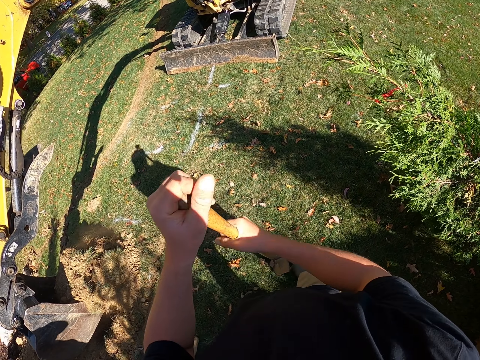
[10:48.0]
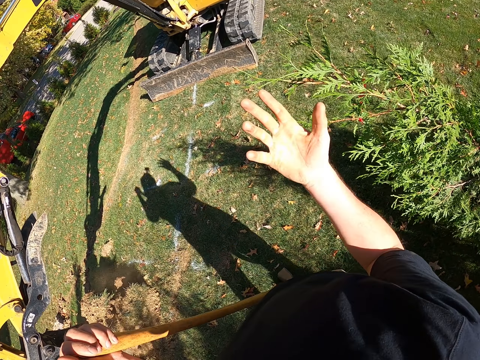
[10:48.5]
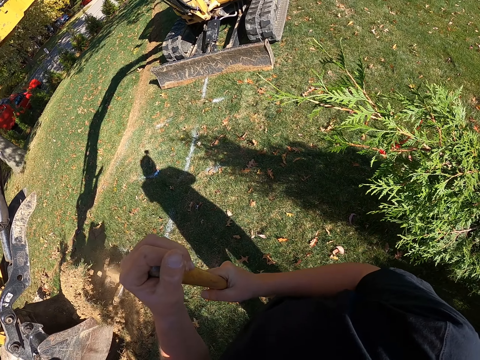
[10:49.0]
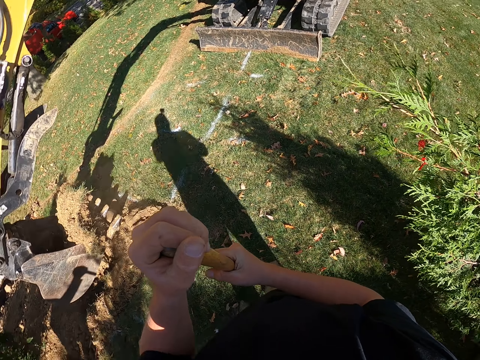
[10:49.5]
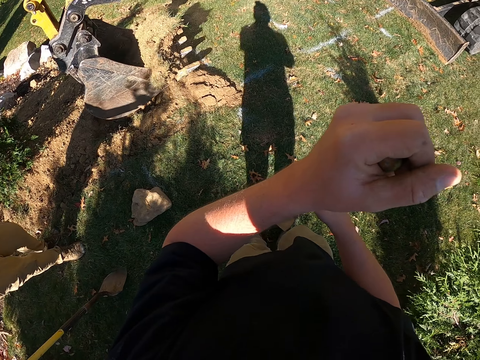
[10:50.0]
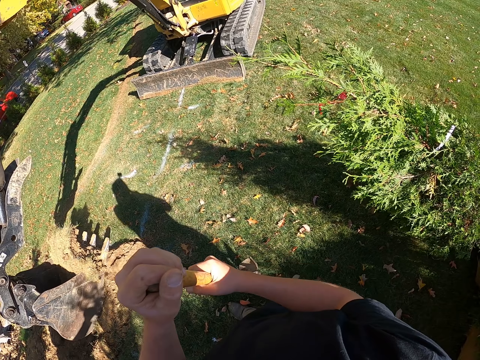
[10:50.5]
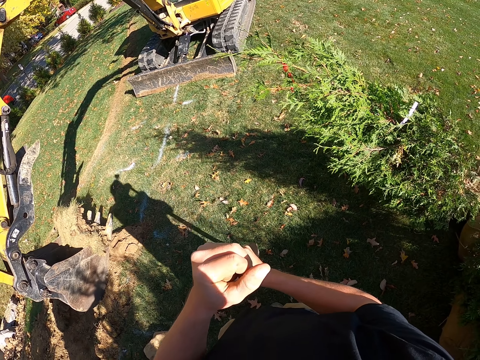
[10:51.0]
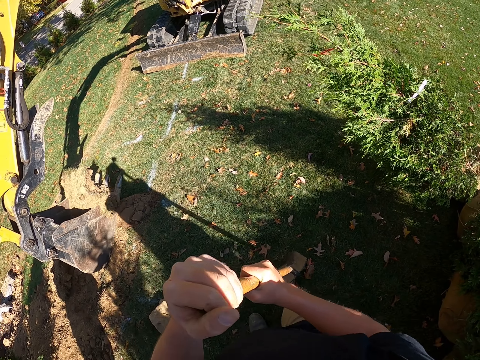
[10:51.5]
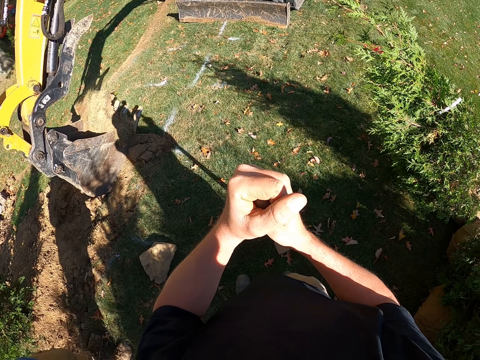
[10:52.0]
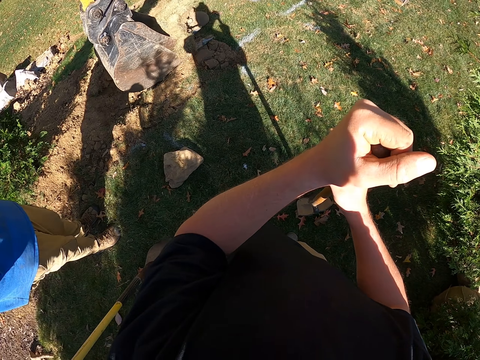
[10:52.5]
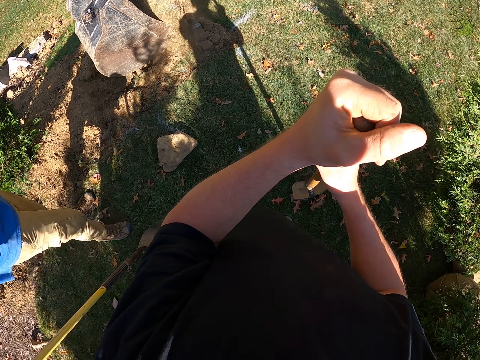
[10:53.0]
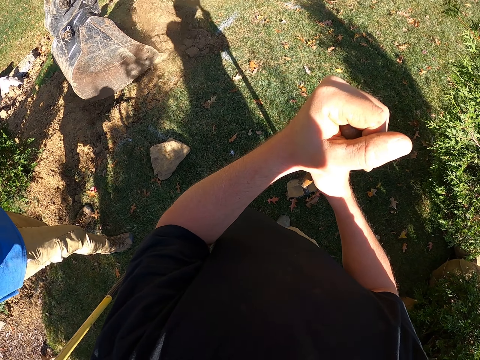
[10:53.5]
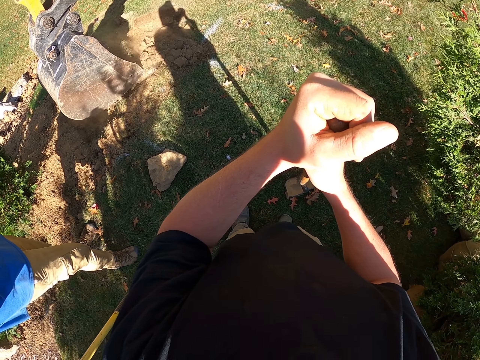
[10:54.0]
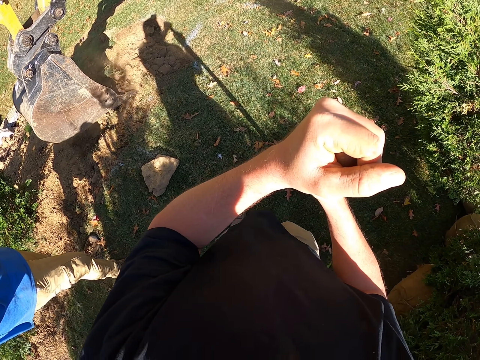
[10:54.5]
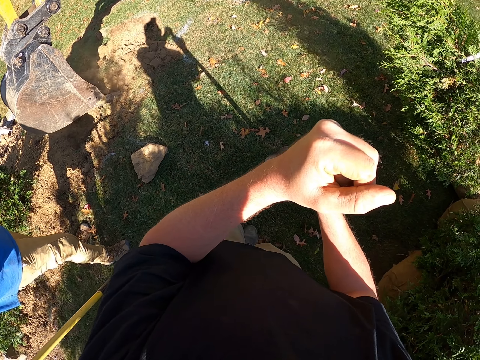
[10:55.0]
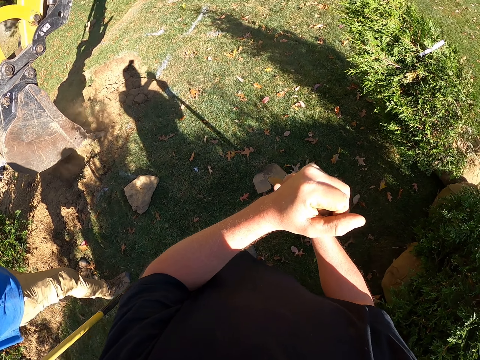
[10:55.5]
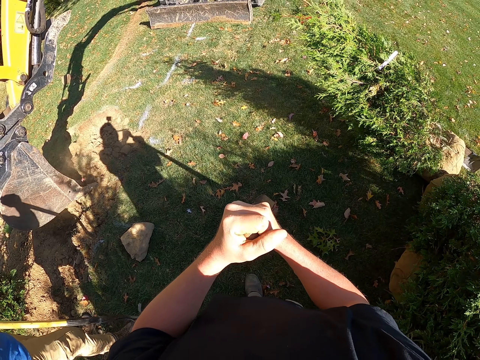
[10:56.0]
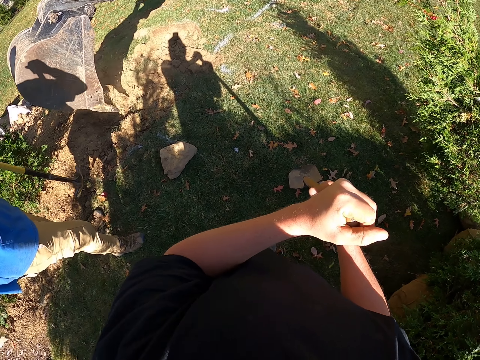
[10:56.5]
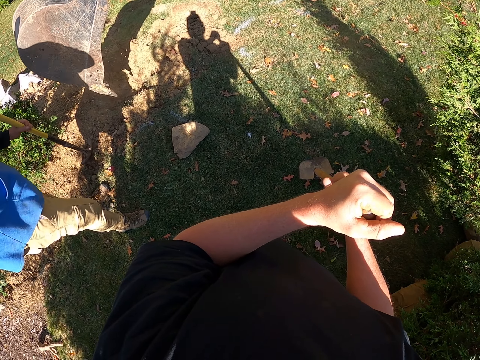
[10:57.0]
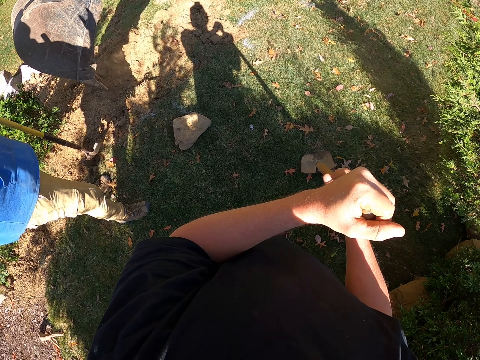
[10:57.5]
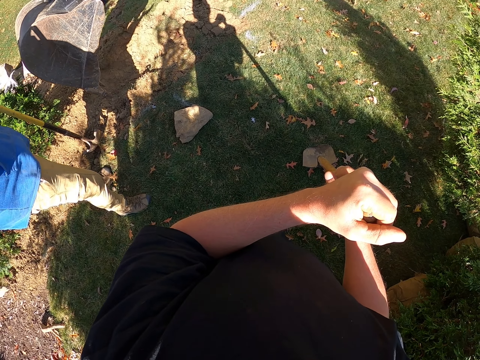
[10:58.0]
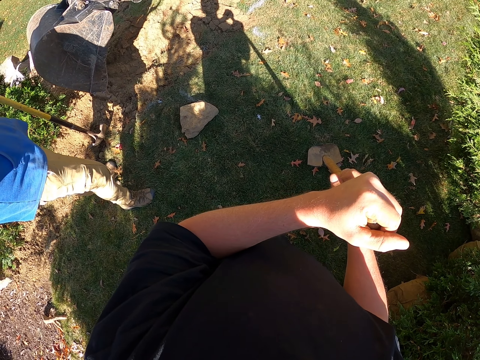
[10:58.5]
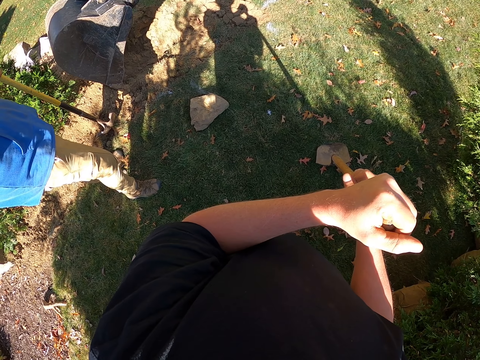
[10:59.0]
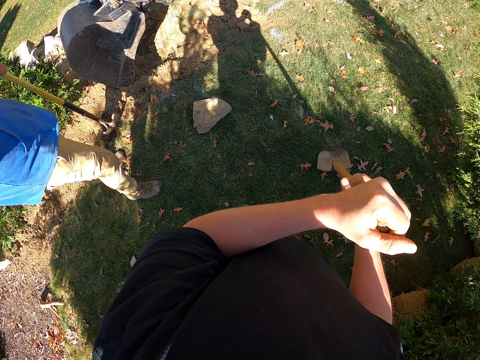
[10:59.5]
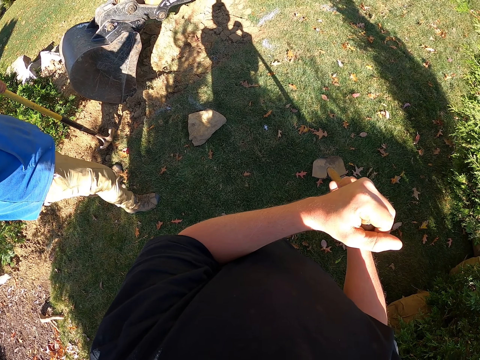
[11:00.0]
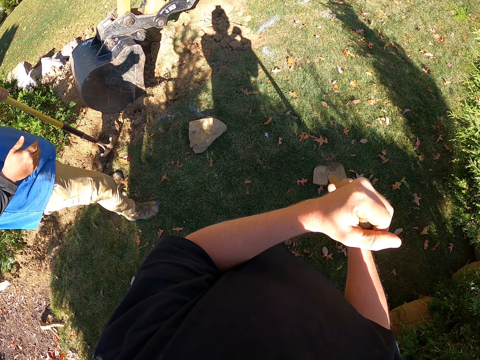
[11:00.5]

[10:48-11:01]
The camera wearer holds the shovel. They wave a hand and move the shovel in the left hand. They hold the shovel again. They reposition the shovel. They hold the shovel with both hands. A man hits the soil. The camera wearer hits the shovel down.

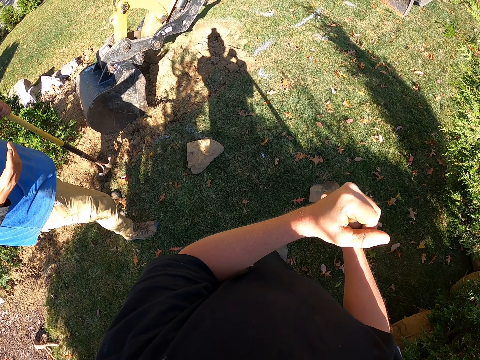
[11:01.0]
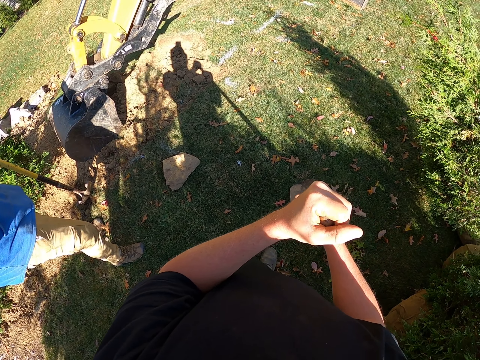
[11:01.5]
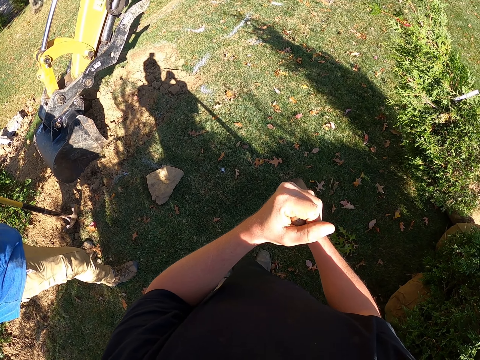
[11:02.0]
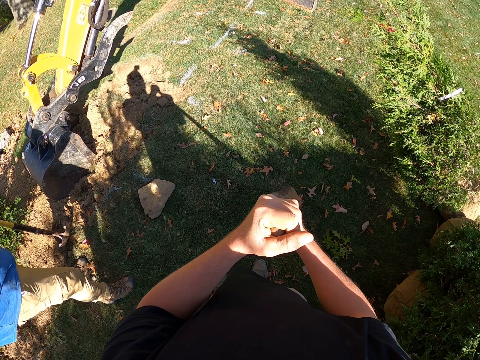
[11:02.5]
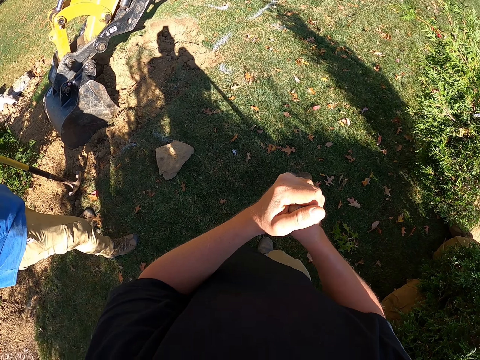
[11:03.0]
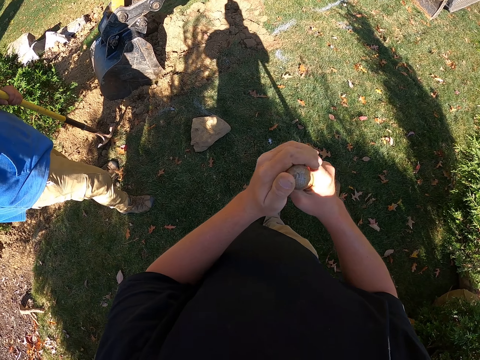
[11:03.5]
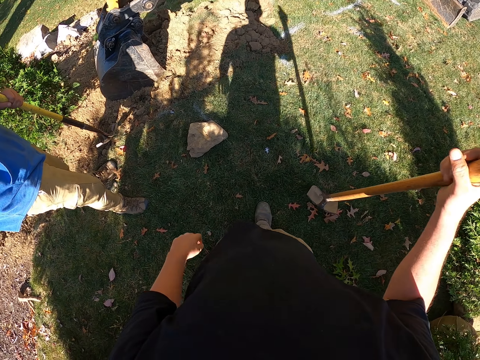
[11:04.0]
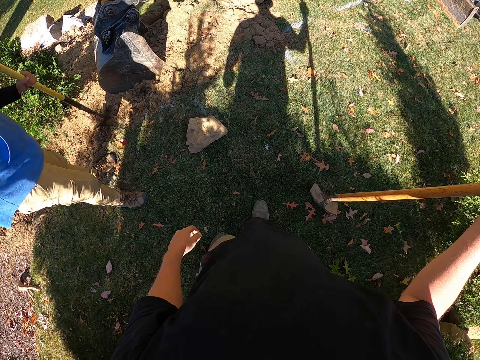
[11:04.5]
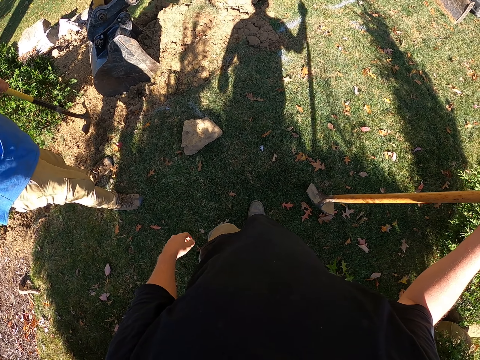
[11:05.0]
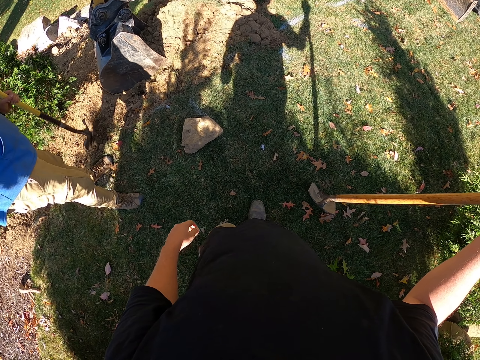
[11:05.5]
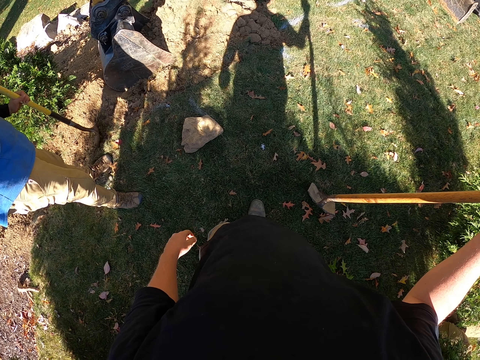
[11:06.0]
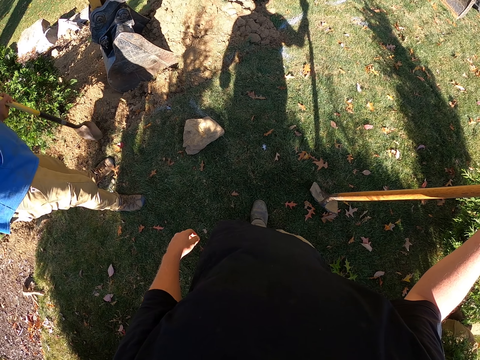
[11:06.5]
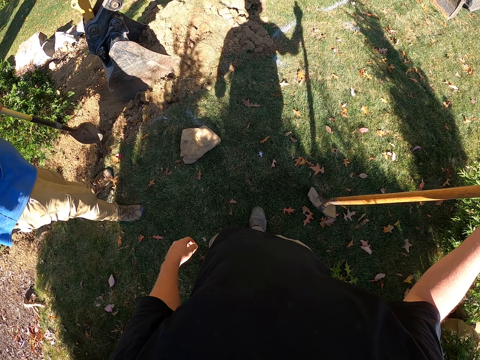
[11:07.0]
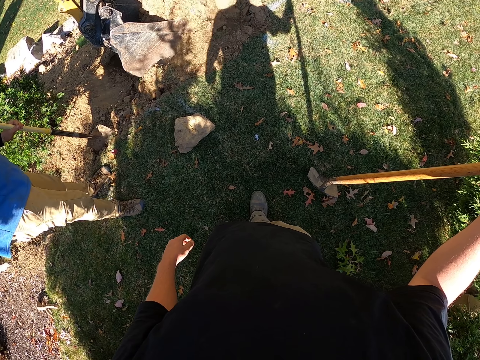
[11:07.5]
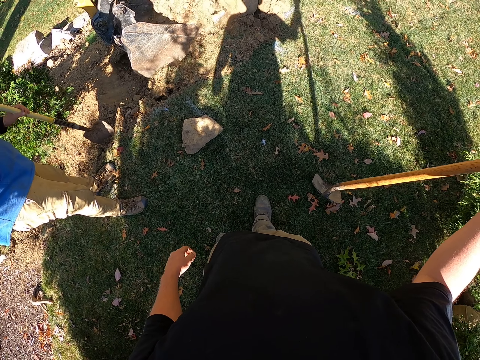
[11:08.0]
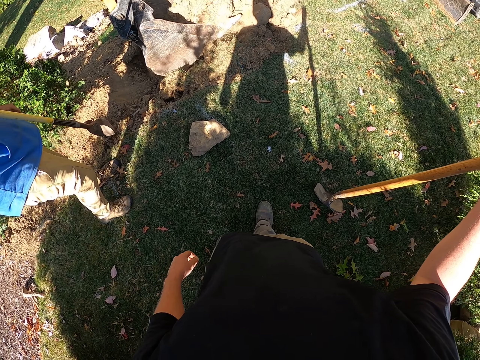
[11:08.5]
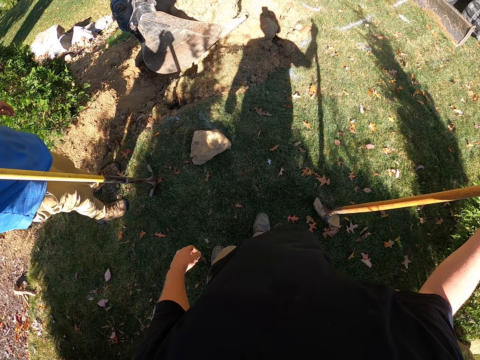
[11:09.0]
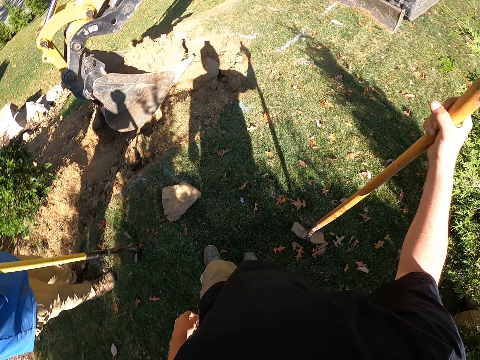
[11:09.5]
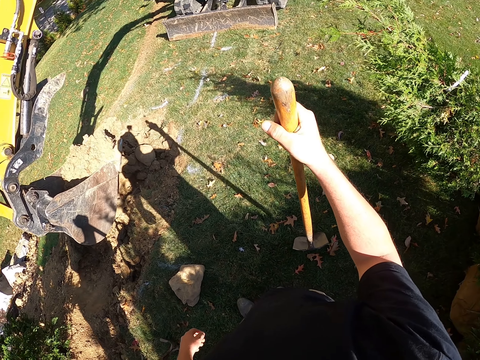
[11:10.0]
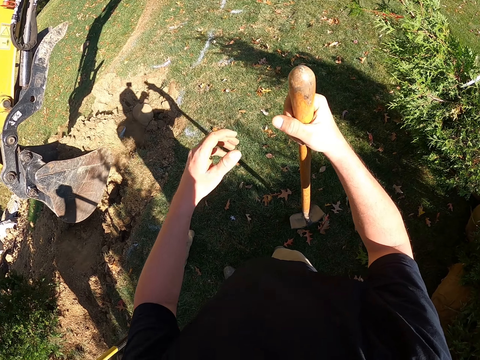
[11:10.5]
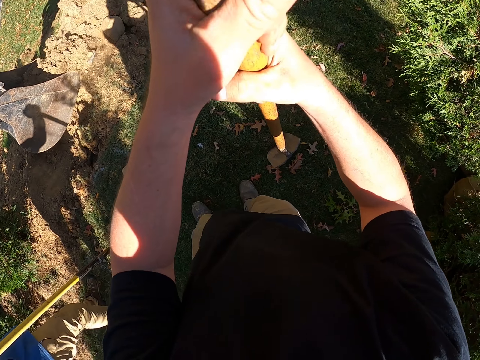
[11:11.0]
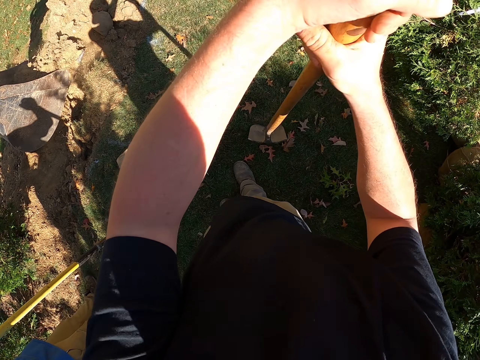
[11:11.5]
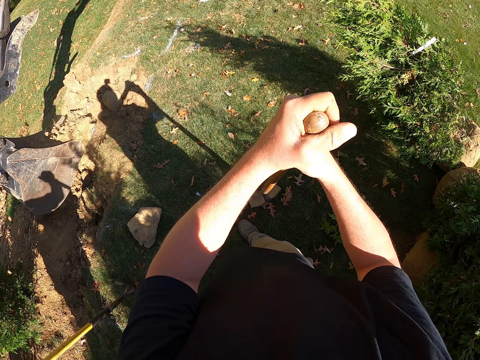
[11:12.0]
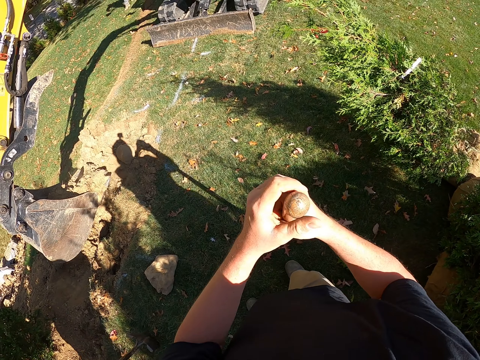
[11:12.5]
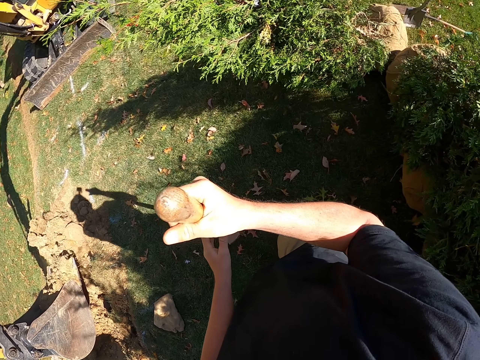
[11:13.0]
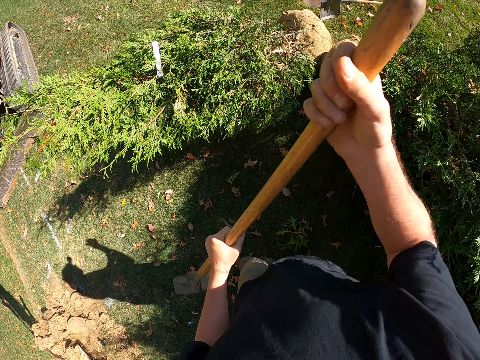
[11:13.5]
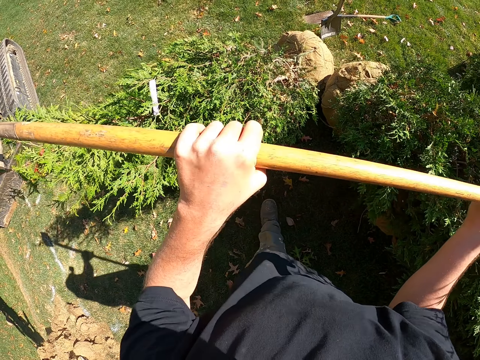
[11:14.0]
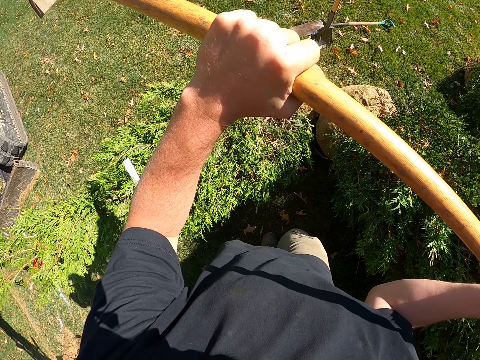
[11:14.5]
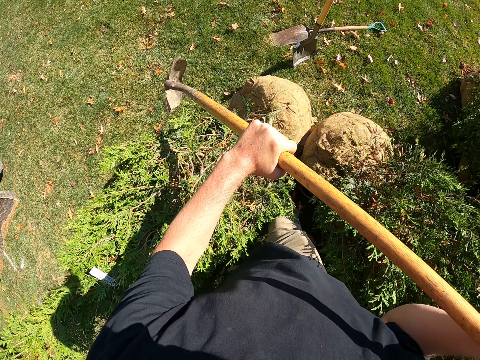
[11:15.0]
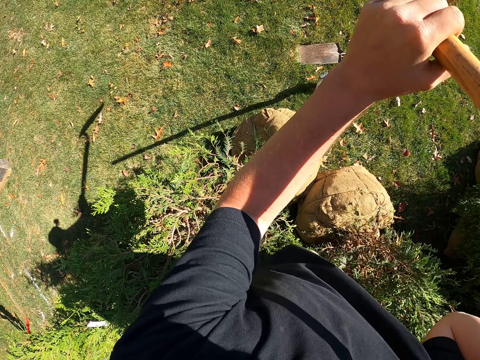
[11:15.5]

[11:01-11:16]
A man gestures with a hand. The camera wearer removes a hand from the shovel. The man hits the soil. The man rests a shovel on the grass. The man hits the soil with the shovel. The camera wearer holds the shovel with both hands. They lift the shovel.
